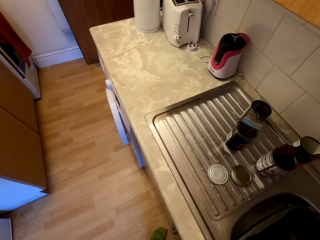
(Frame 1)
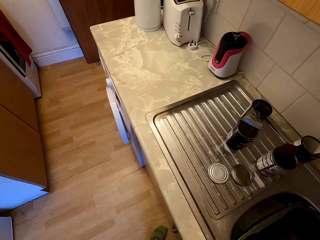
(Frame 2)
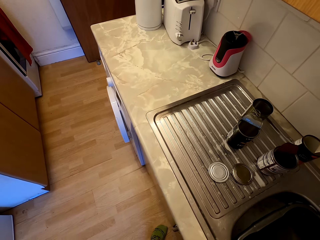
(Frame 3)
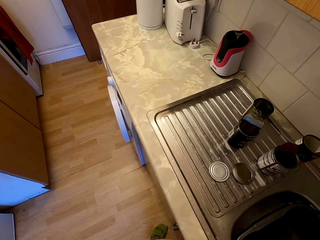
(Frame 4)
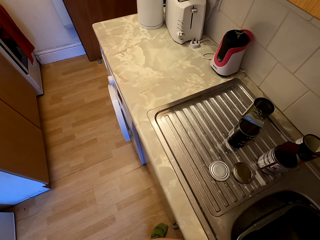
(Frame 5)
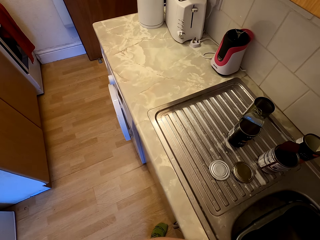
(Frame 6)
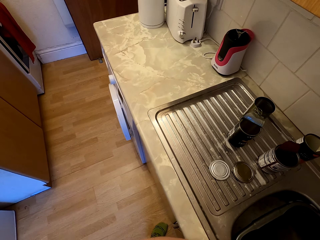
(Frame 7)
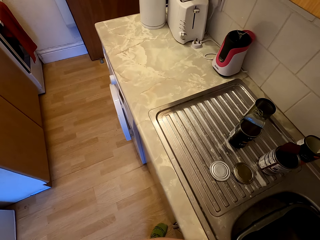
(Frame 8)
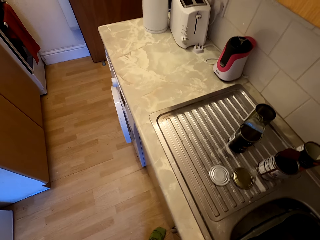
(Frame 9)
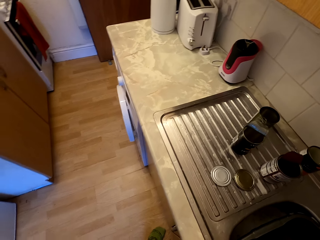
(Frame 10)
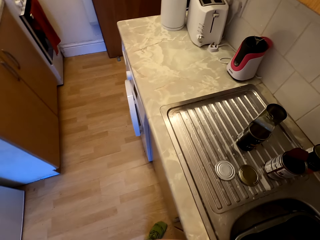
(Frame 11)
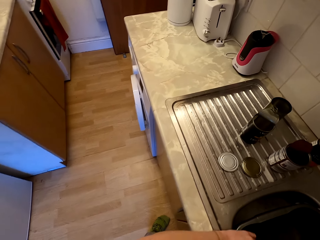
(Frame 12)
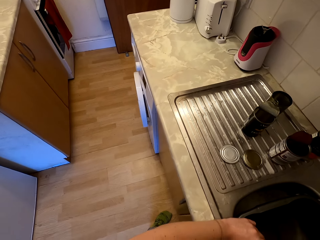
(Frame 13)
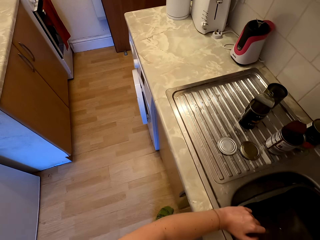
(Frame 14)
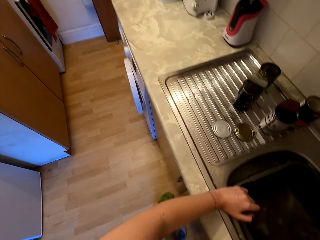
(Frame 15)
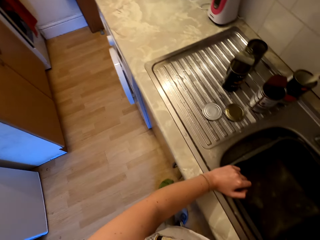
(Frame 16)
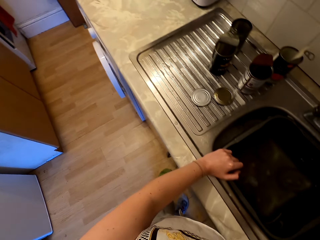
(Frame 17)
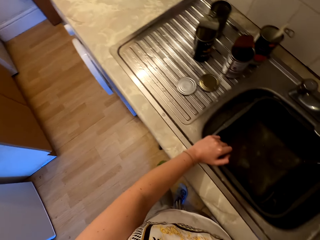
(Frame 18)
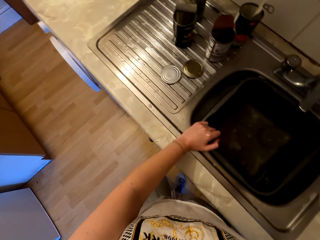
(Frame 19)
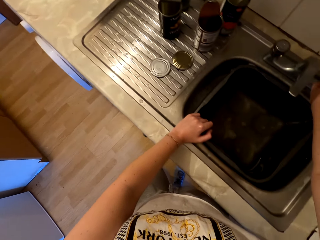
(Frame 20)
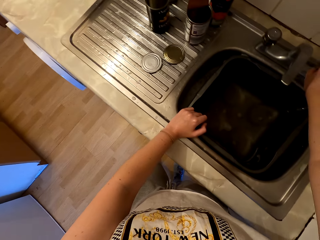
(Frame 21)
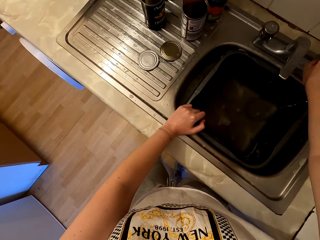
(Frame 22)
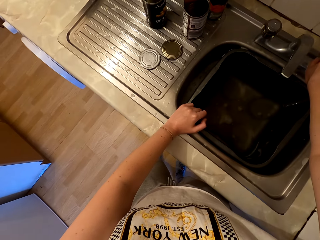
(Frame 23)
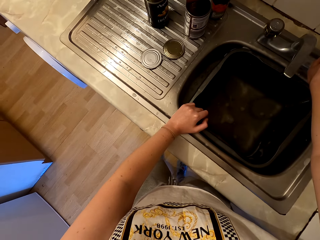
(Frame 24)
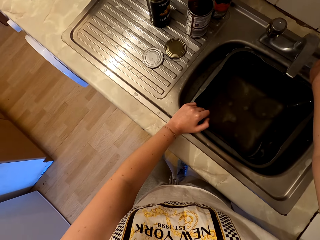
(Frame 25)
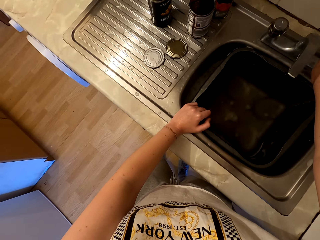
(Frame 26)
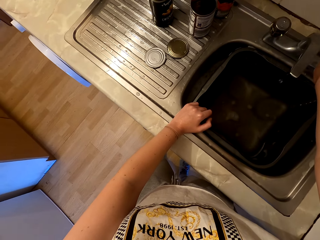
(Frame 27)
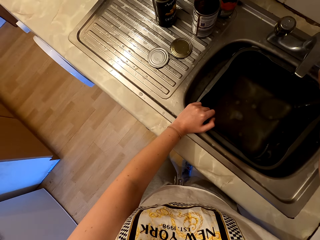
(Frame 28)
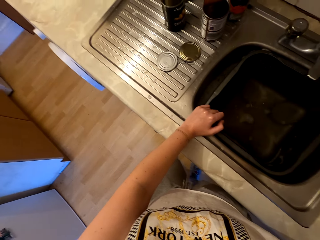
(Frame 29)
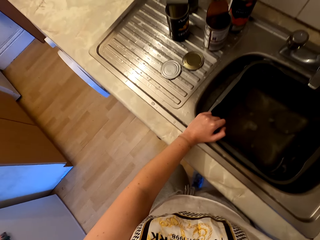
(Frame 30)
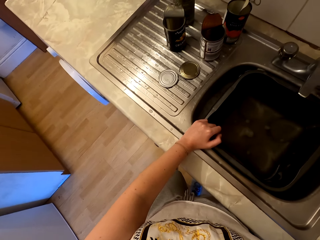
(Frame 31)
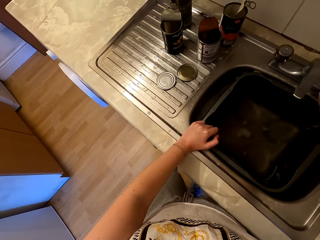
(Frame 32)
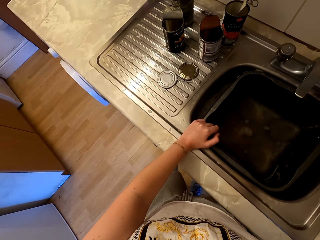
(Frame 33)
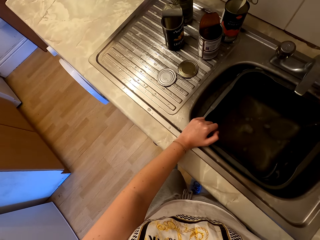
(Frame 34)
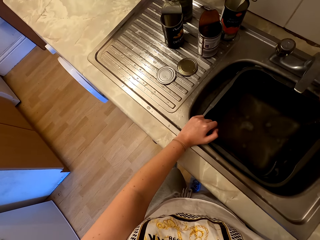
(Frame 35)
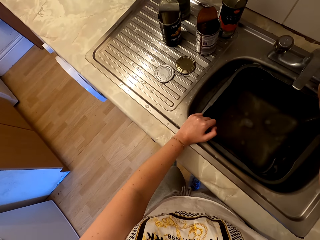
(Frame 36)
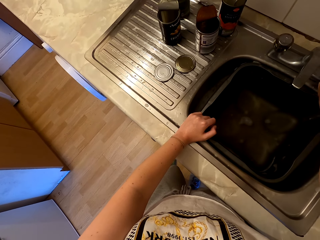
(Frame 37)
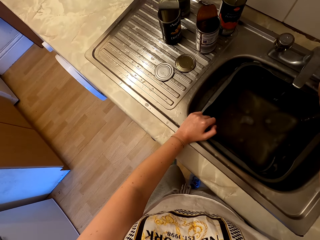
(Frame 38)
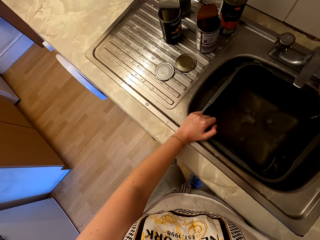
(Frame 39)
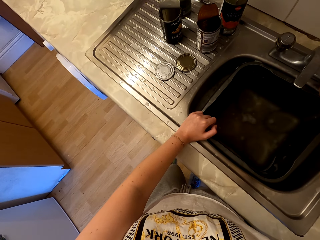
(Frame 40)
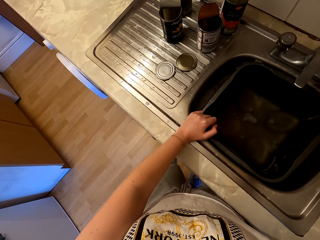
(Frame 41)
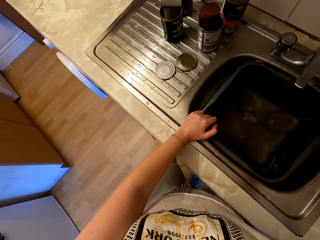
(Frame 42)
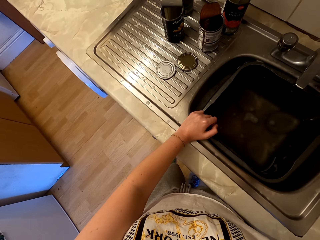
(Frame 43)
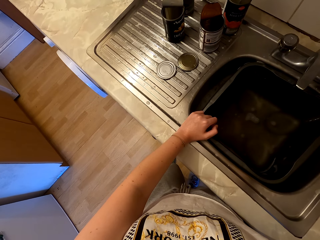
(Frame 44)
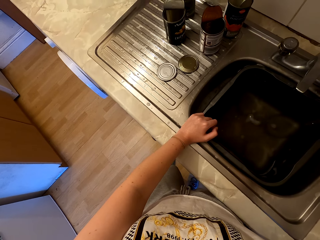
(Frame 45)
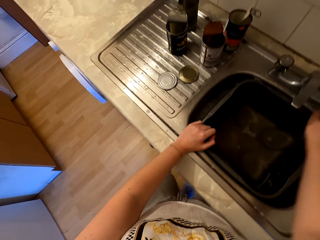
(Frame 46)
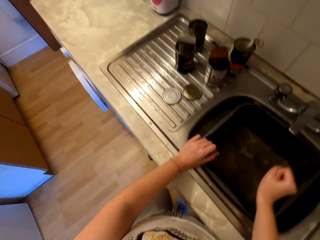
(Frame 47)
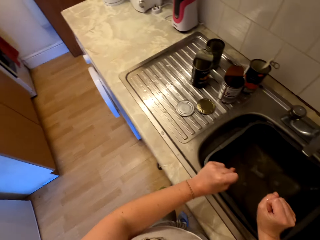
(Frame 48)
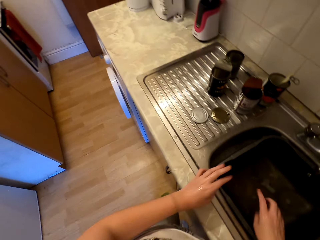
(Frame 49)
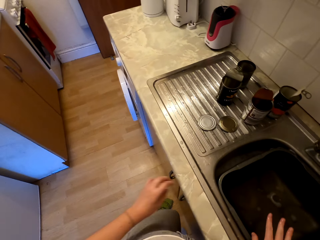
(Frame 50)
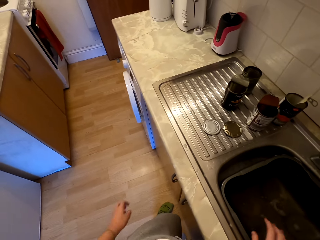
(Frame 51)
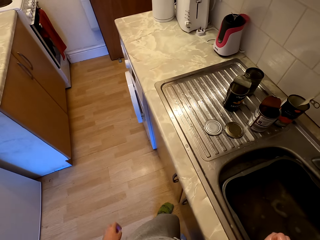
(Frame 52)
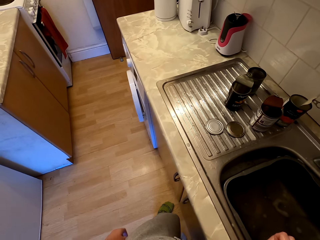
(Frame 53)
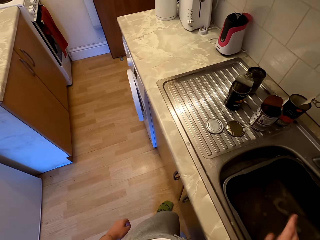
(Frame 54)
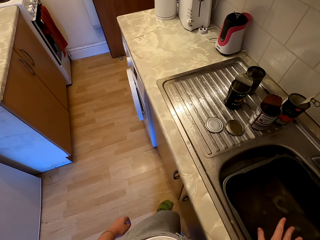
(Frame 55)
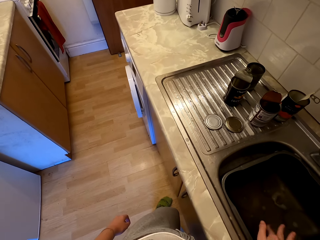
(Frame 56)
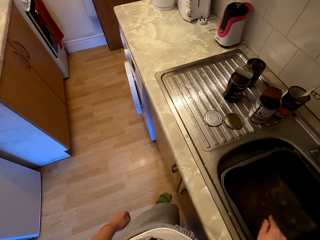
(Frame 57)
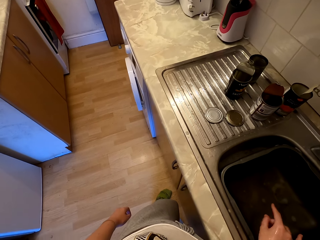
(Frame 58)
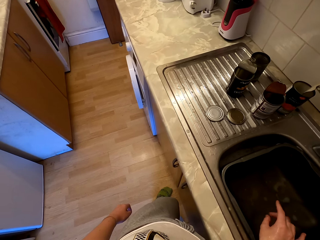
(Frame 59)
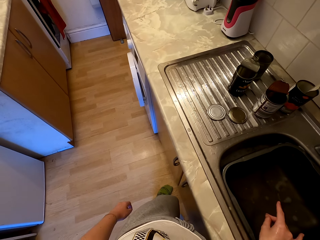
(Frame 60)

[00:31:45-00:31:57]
The camera wearer looks around the kitchen. They stand by the sink.

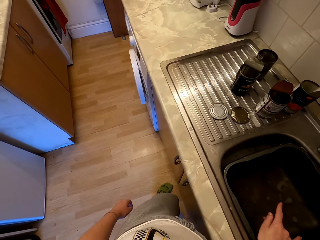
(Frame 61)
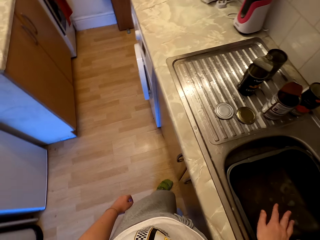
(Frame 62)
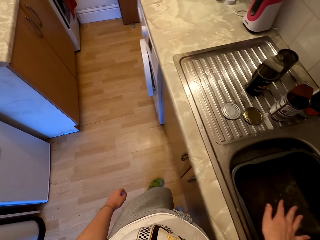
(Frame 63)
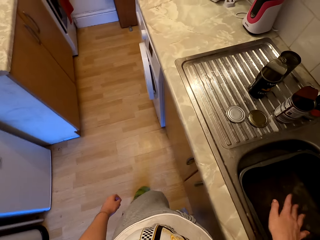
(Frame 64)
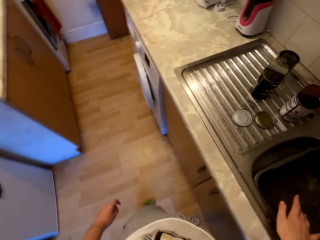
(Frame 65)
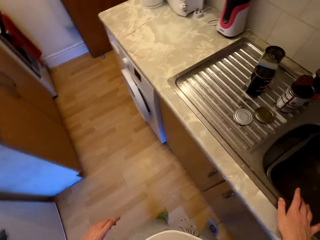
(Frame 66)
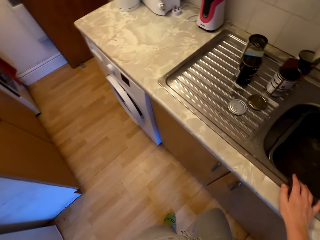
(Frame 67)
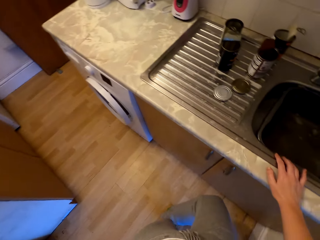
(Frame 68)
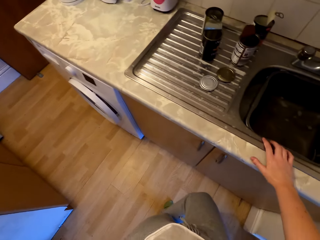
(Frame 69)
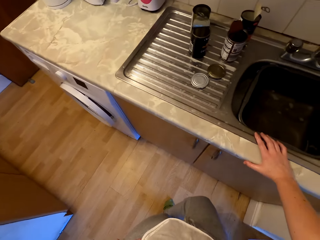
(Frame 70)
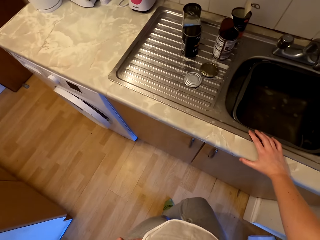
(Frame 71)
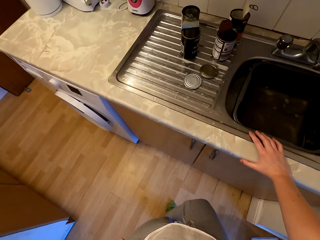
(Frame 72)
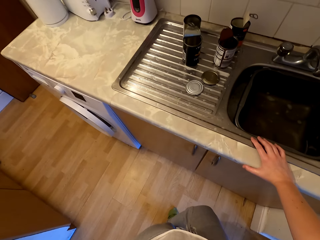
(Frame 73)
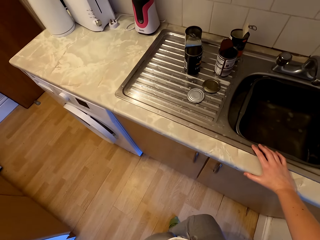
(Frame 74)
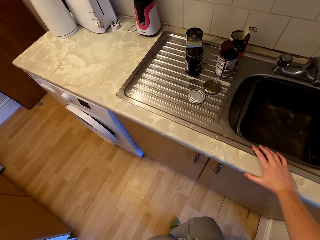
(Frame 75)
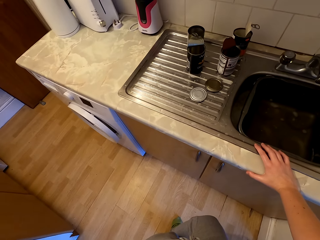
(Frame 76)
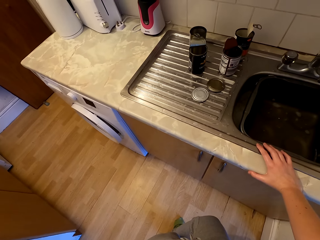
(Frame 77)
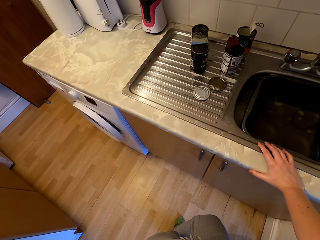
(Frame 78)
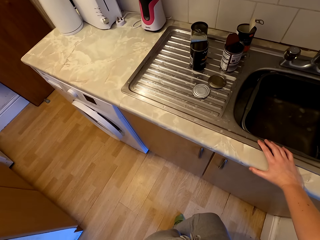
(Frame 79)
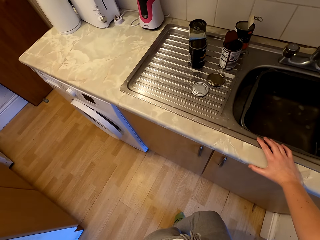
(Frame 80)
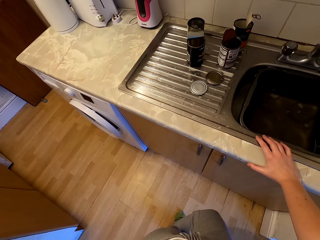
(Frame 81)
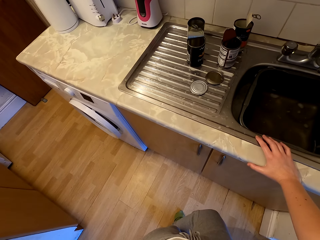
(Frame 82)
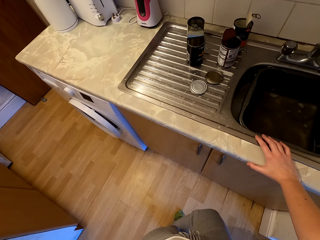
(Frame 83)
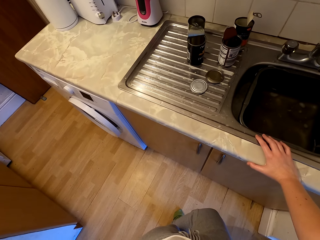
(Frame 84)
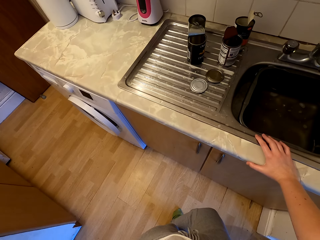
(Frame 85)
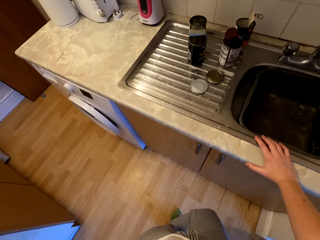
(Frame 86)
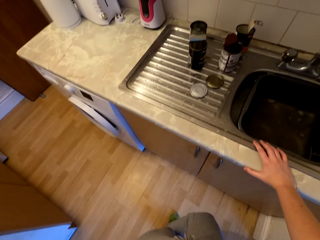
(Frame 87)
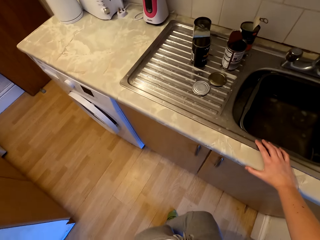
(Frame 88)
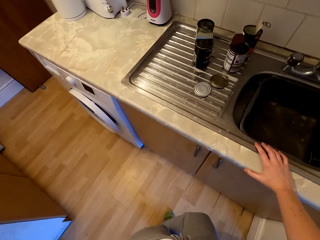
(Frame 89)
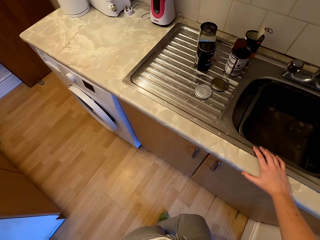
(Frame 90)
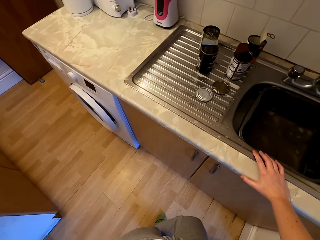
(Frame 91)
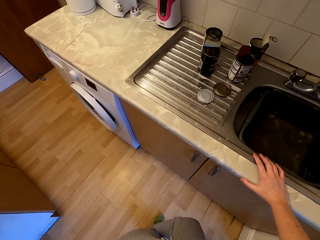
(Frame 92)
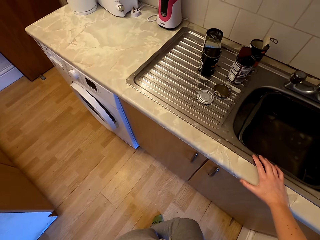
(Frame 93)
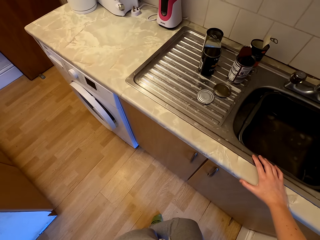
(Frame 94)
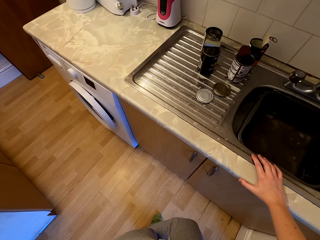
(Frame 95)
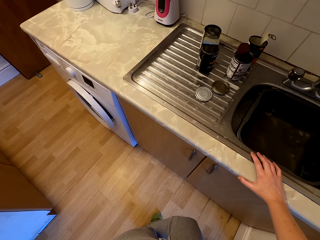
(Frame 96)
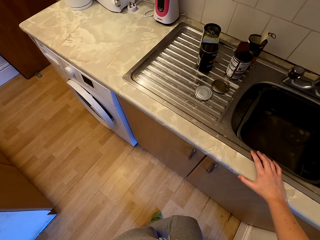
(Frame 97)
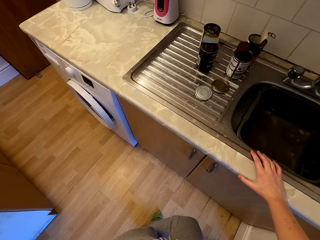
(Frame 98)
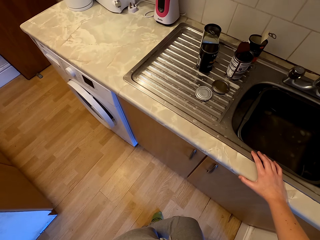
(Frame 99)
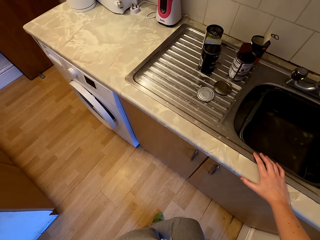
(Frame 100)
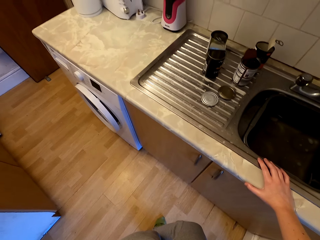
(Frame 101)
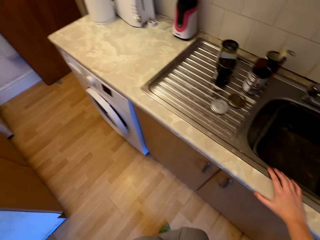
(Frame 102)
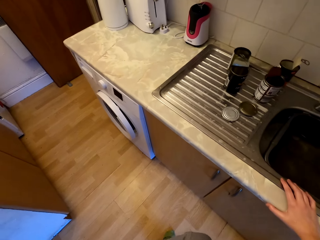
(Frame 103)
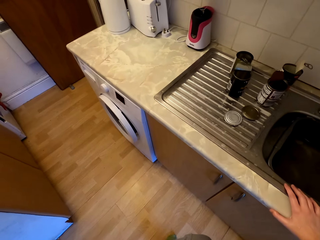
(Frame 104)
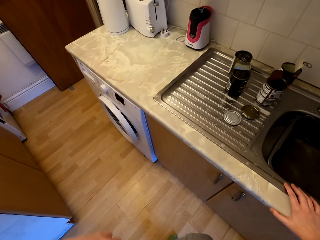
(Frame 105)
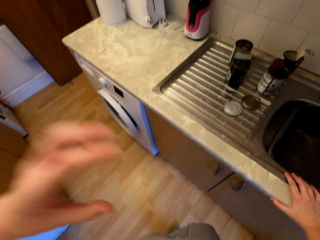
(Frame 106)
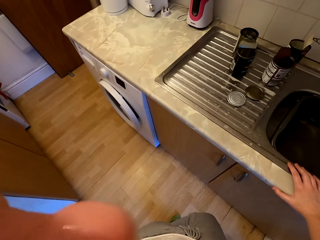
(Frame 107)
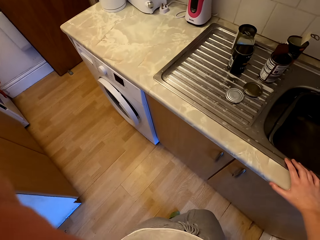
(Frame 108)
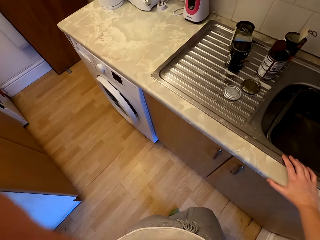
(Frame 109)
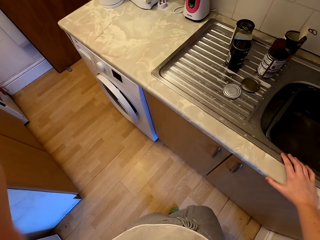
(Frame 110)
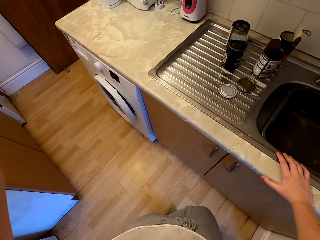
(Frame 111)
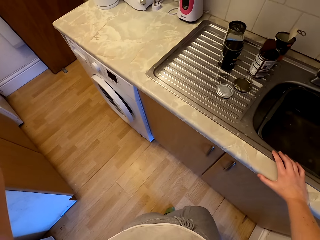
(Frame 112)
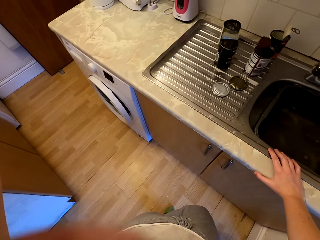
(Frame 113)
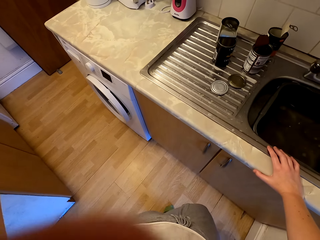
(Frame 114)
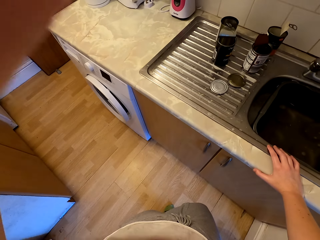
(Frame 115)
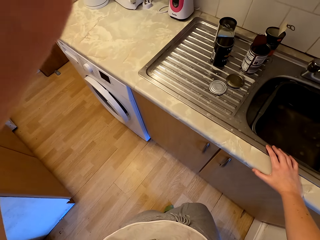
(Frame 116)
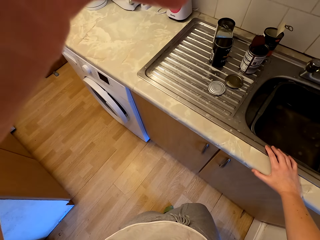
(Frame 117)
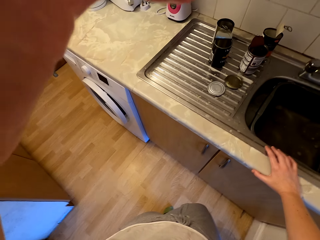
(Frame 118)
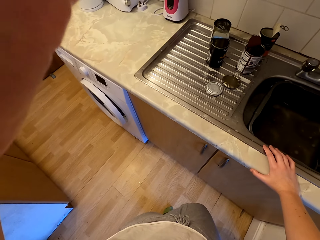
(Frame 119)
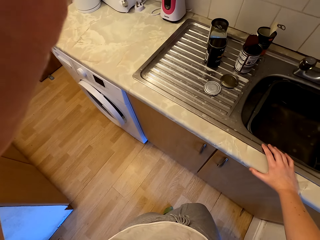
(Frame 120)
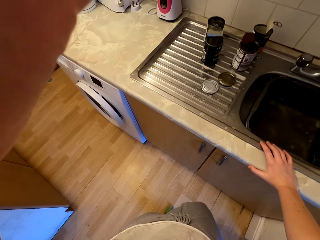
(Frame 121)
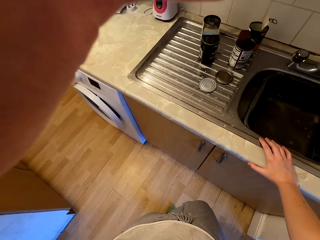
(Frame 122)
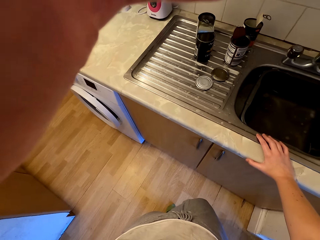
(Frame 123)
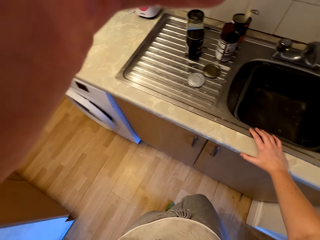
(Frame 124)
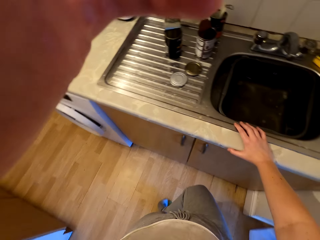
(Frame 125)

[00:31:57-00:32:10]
The camera wearer raises their hand.
